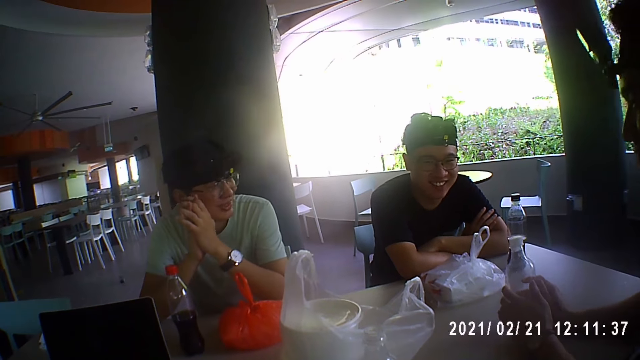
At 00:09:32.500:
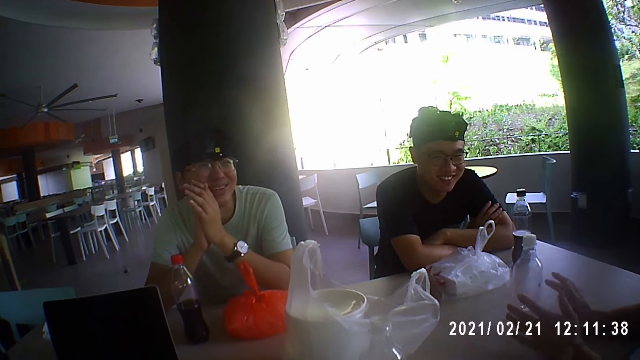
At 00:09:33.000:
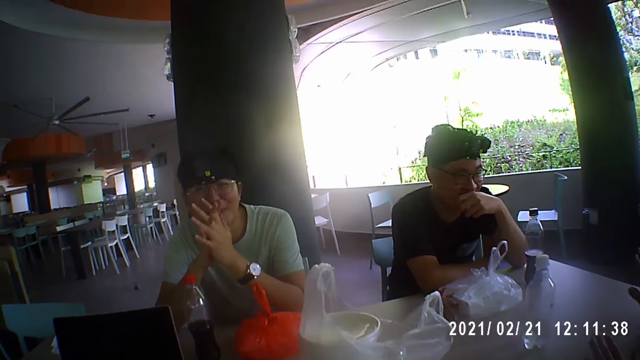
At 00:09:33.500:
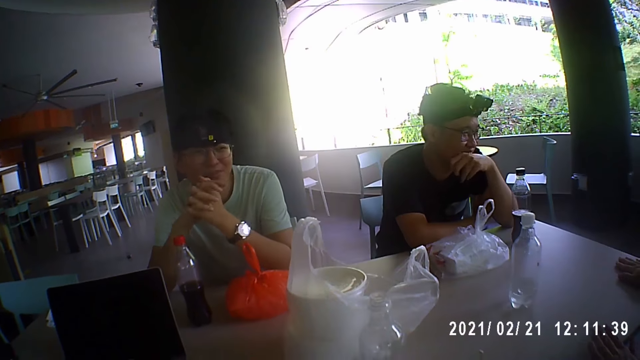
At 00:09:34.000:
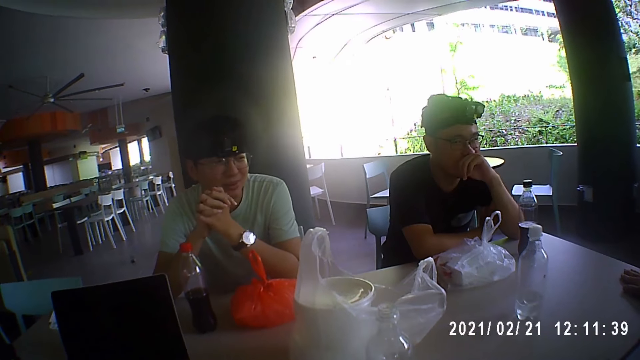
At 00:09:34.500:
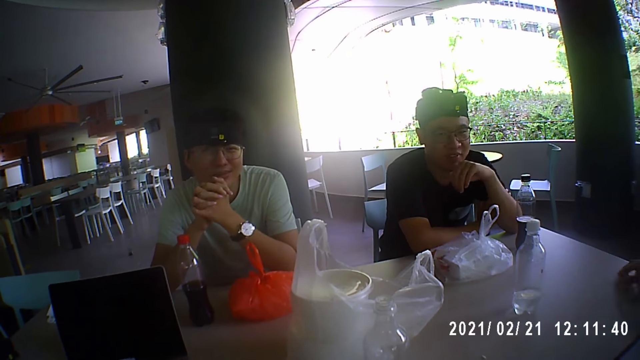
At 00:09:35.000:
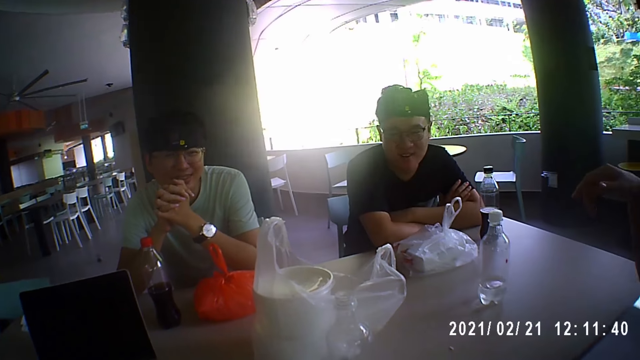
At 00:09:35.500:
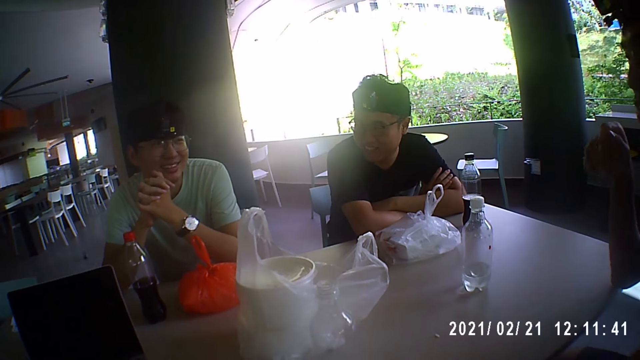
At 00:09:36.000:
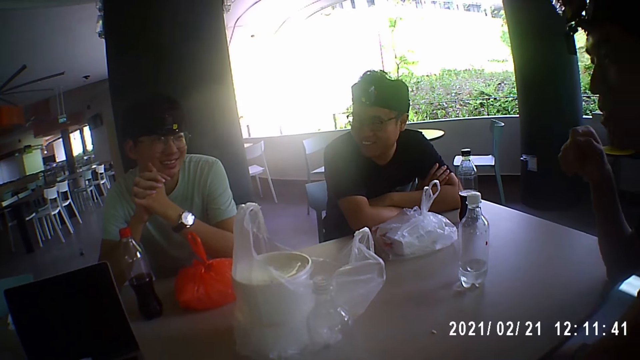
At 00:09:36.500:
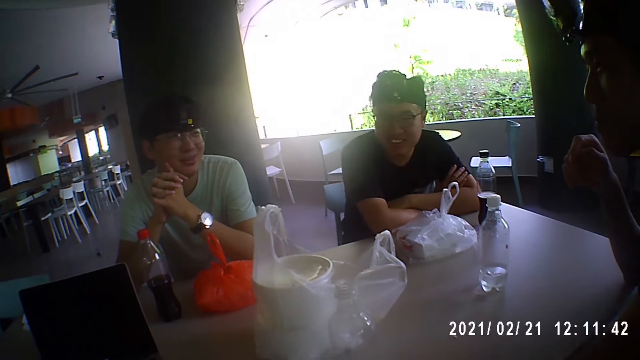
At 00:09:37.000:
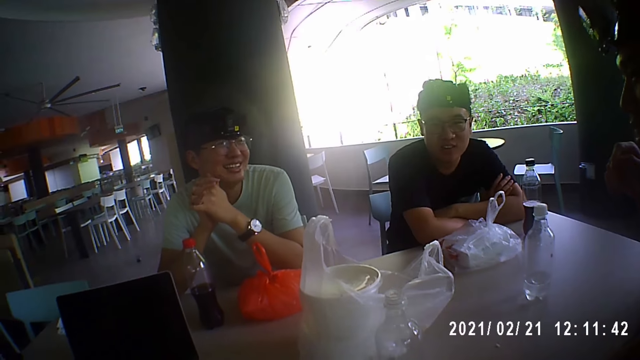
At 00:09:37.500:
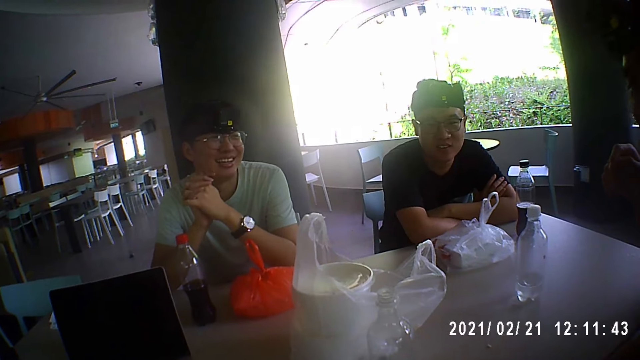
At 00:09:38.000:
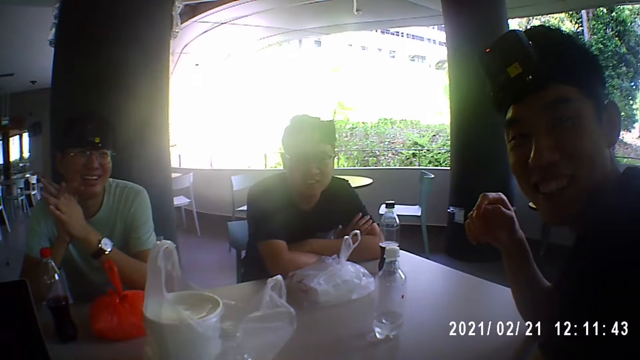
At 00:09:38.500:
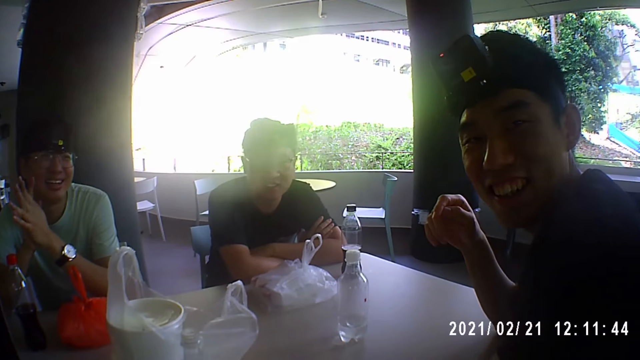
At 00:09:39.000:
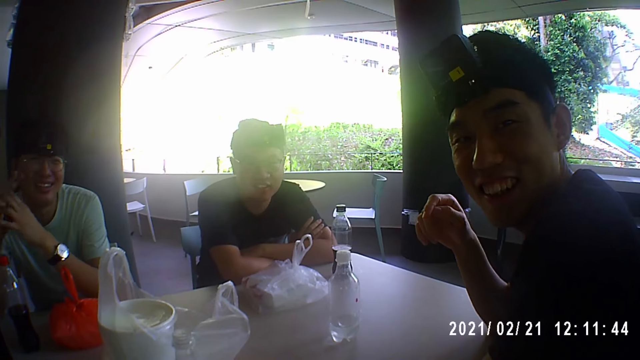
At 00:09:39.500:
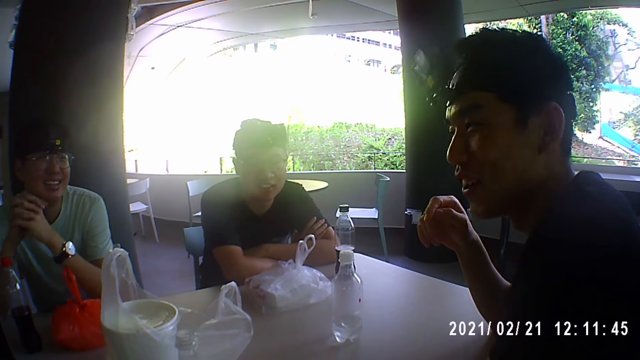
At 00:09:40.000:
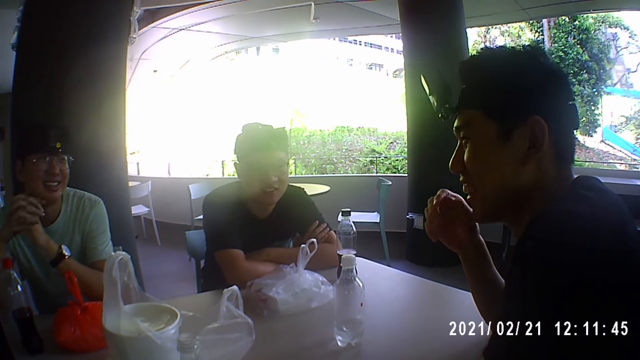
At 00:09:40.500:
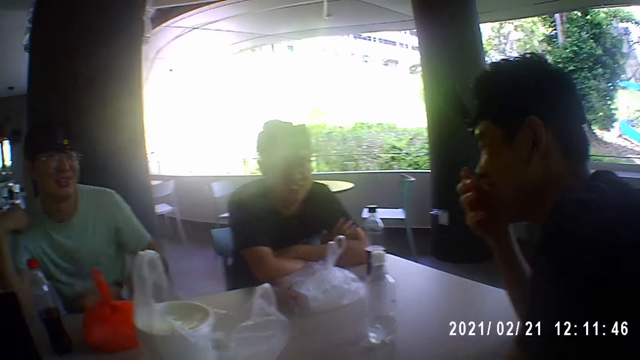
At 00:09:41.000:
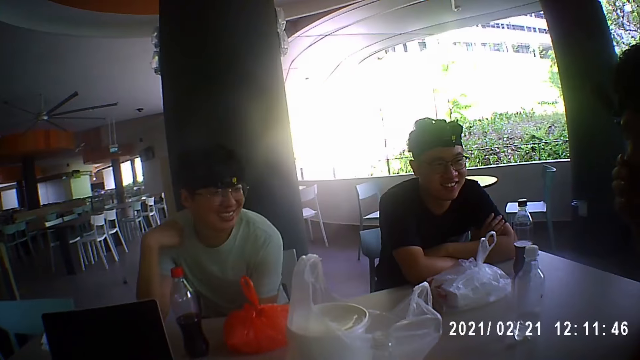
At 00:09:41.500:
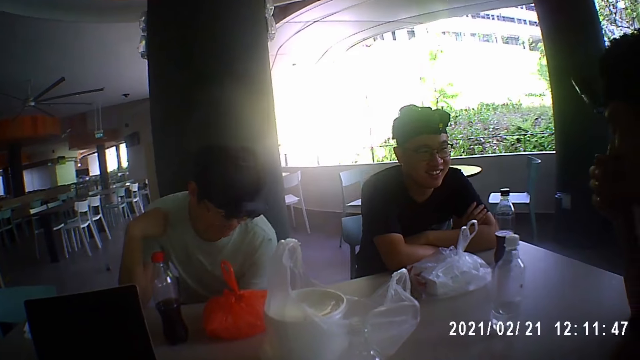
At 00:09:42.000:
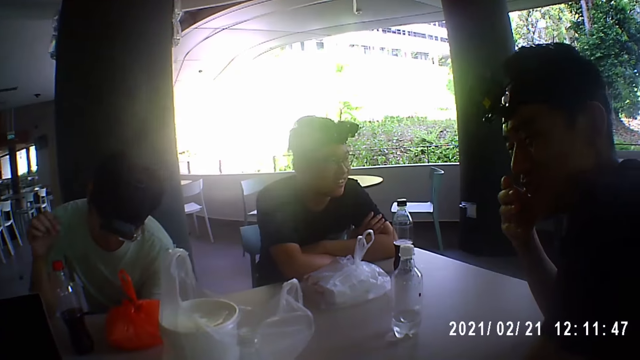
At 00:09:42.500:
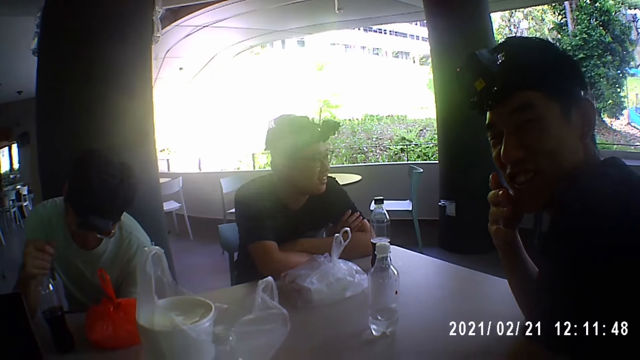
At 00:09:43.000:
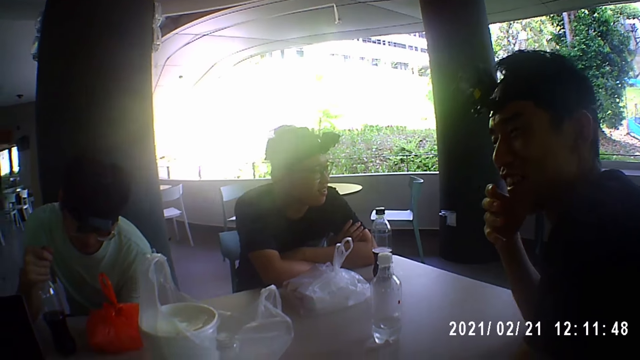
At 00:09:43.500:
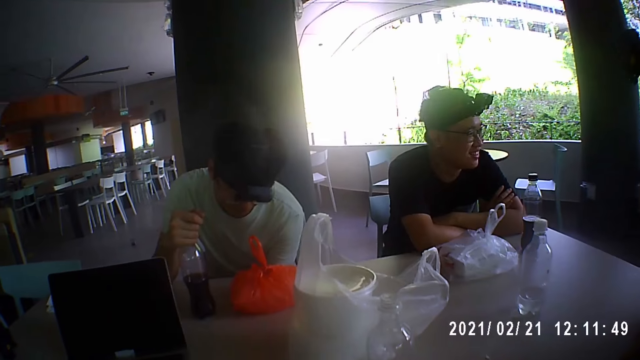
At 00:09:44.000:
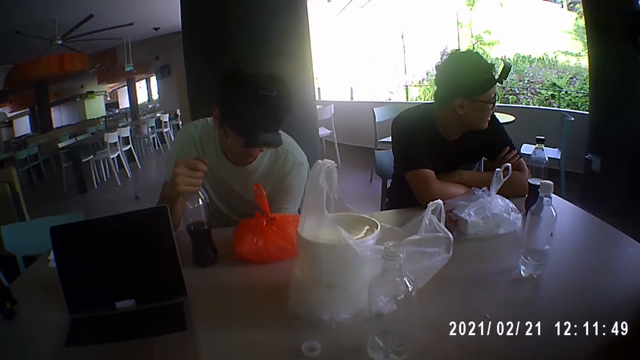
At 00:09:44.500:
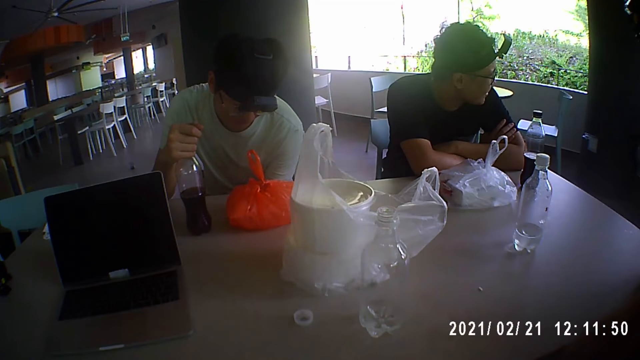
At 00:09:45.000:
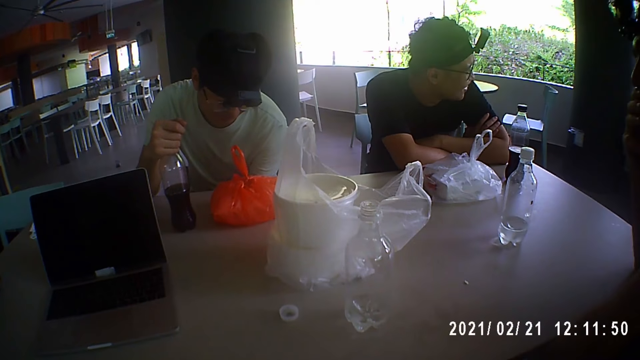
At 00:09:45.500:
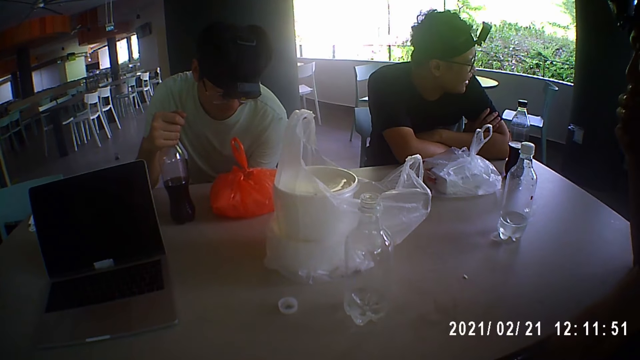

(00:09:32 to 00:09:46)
A man places the bottle of water in his hands on the table. Another man cleans his face with his left hand. A man talks to the camera wearer. The first man touches his face with his right hand. A third man holds the bottle of soda on the table with his right hand.

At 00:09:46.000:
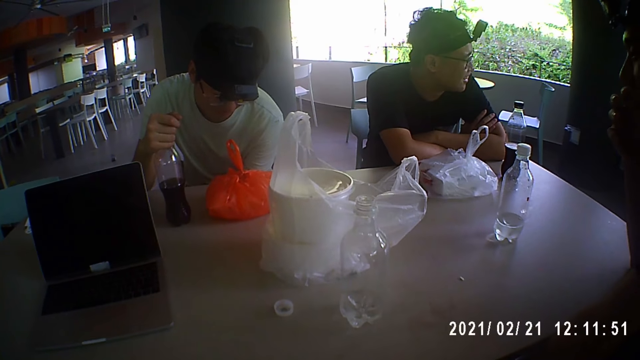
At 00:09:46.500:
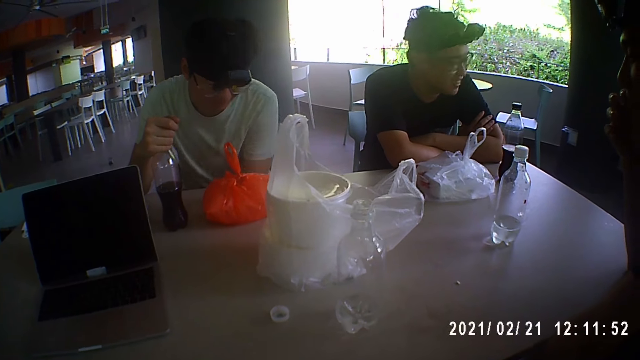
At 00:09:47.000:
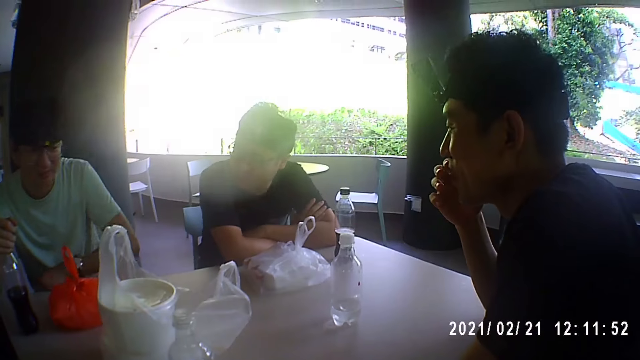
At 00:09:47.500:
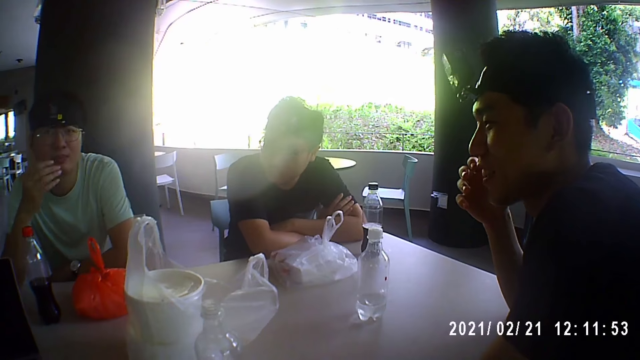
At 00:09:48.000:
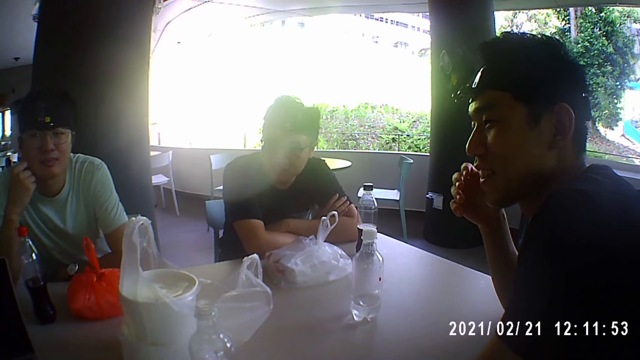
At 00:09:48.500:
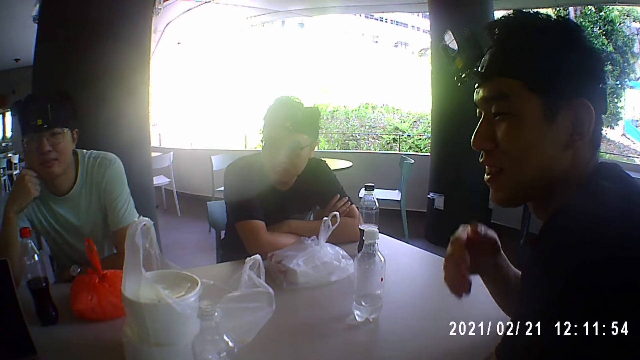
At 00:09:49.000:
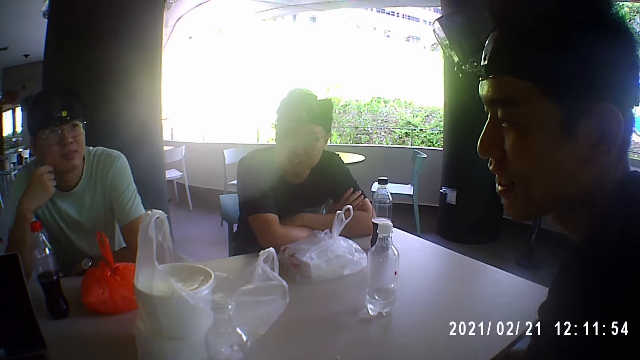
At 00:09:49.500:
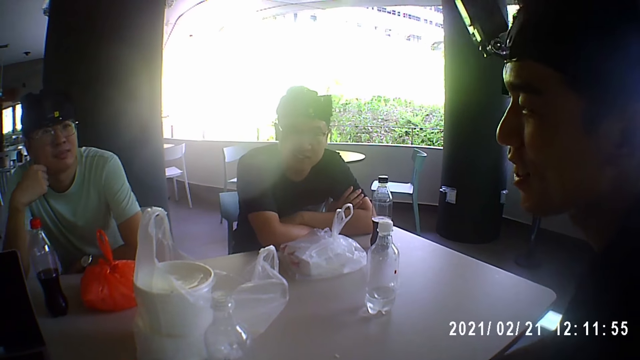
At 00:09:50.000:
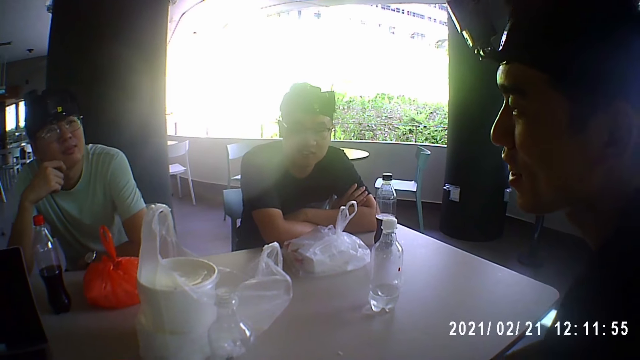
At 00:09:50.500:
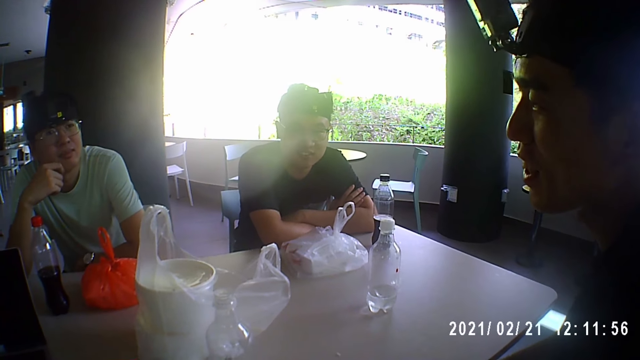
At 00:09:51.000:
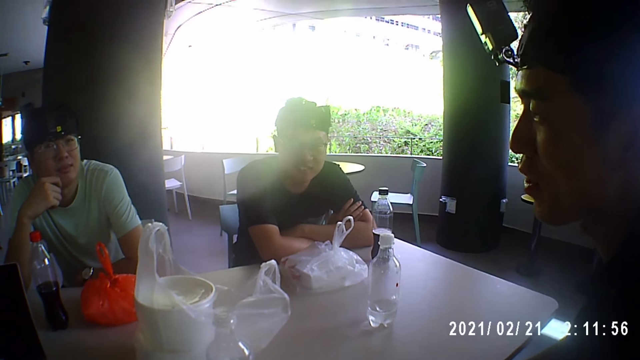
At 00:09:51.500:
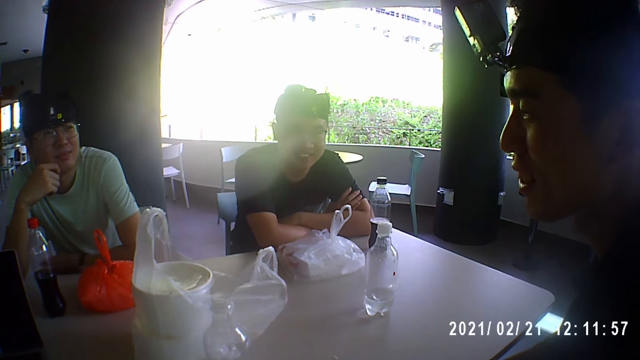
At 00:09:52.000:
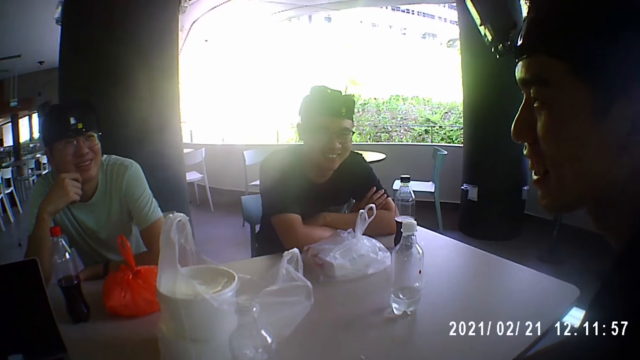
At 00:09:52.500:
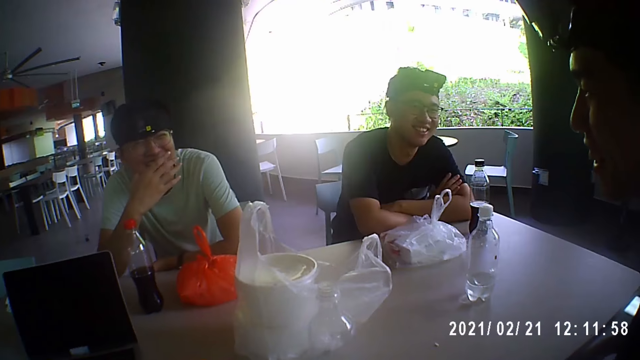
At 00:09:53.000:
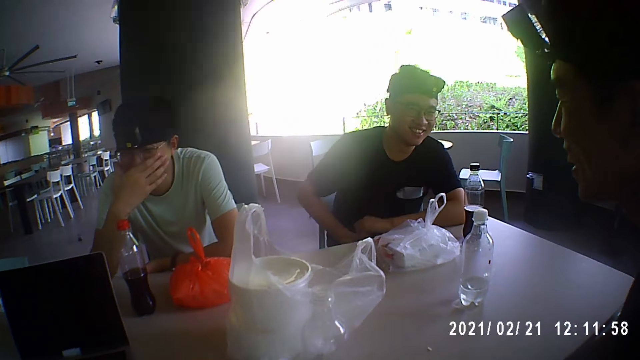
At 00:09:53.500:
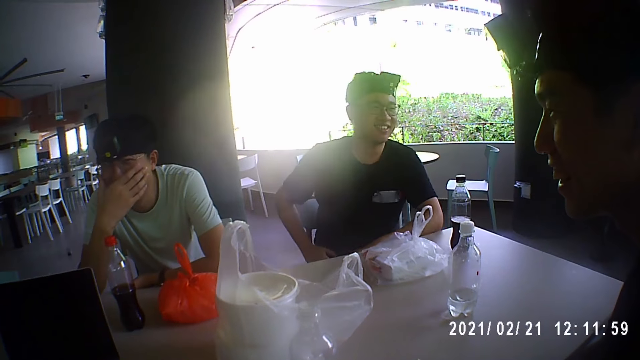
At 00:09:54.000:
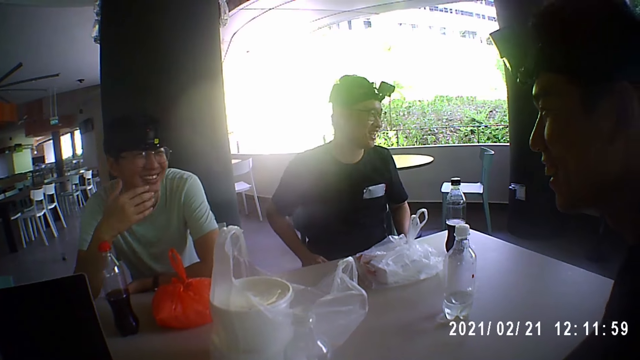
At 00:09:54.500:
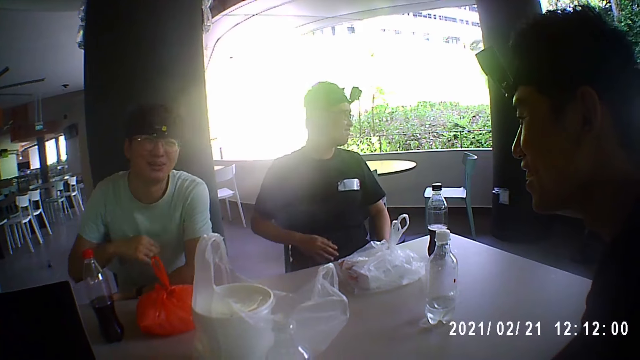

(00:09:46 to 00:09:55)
A man rests his head on his right hand. The man touches his face with his right hand.
